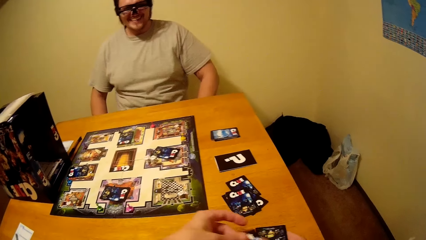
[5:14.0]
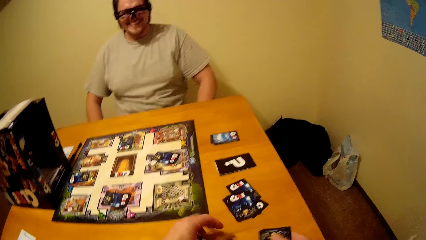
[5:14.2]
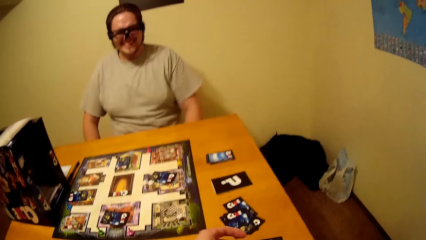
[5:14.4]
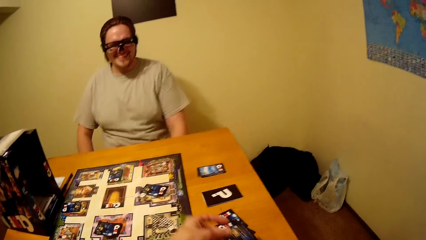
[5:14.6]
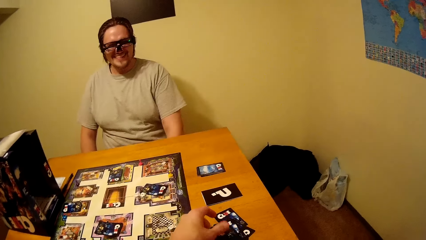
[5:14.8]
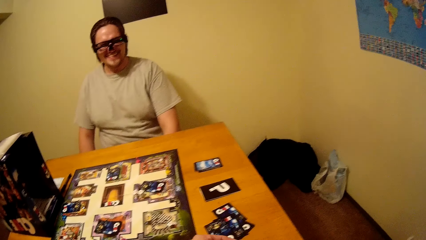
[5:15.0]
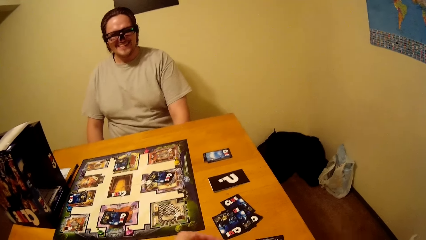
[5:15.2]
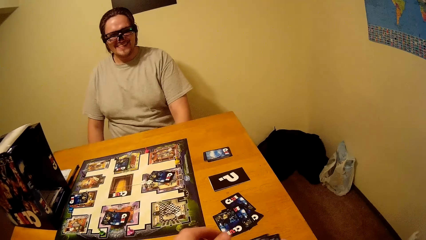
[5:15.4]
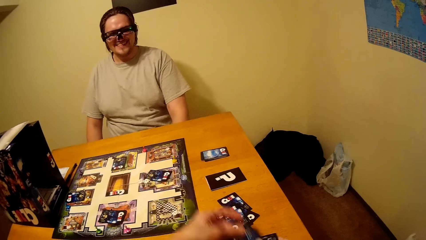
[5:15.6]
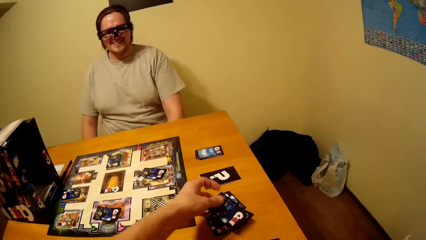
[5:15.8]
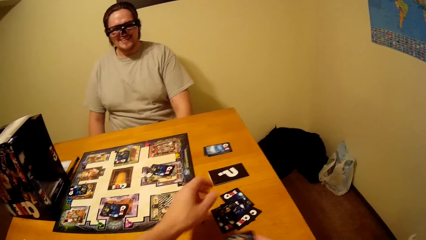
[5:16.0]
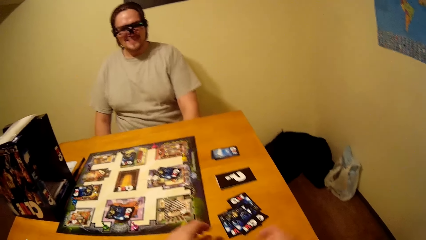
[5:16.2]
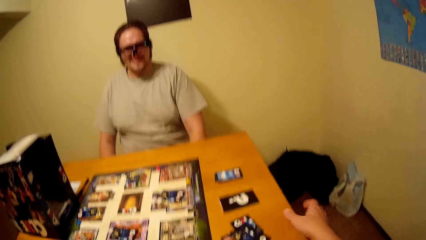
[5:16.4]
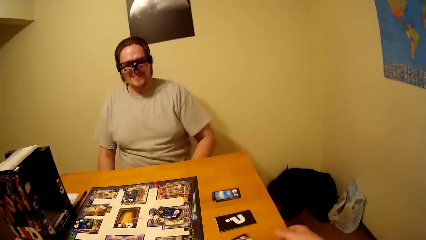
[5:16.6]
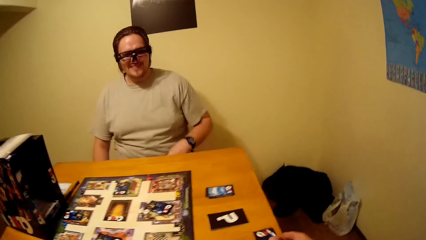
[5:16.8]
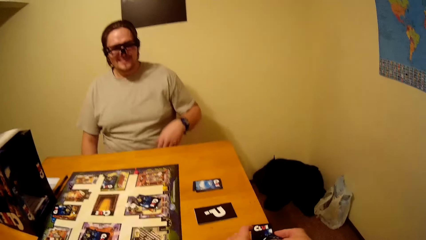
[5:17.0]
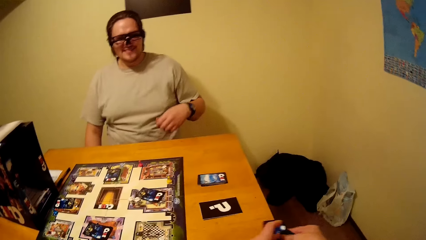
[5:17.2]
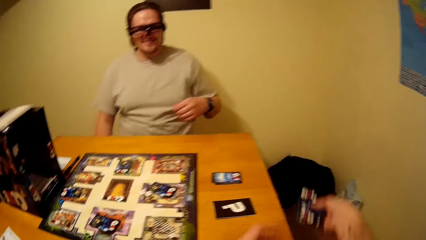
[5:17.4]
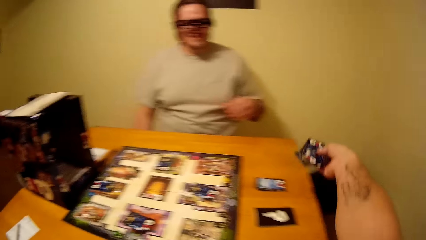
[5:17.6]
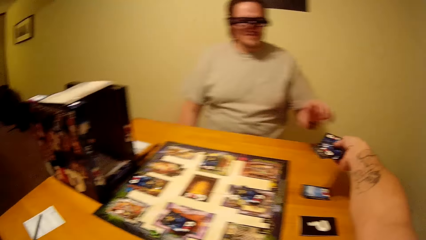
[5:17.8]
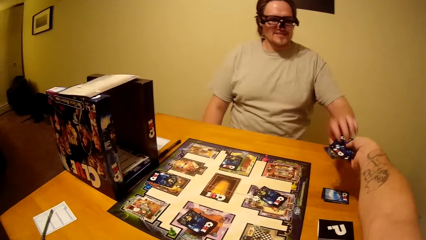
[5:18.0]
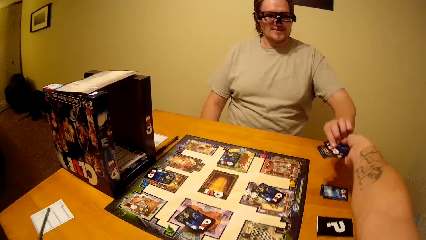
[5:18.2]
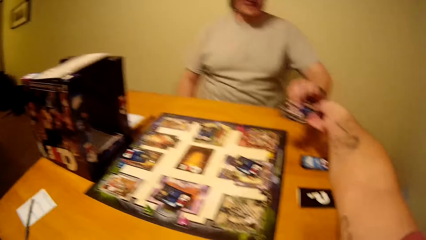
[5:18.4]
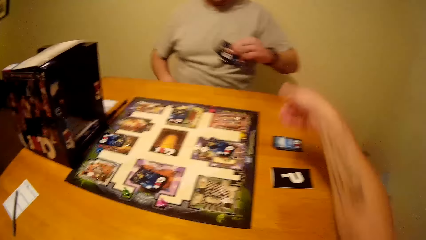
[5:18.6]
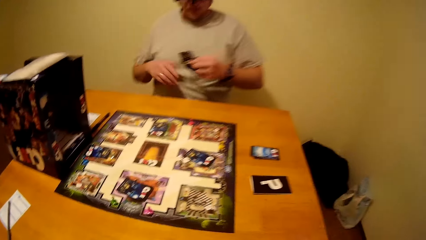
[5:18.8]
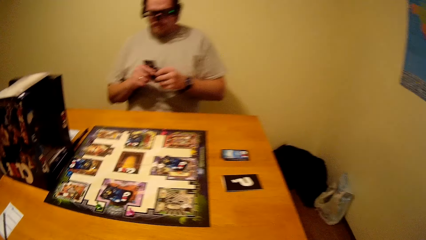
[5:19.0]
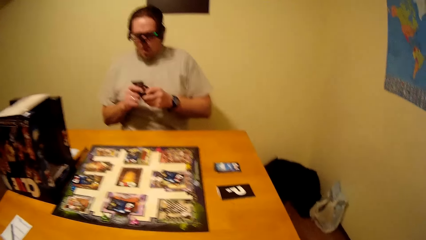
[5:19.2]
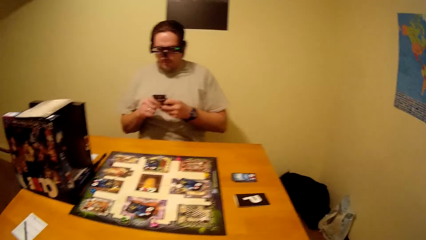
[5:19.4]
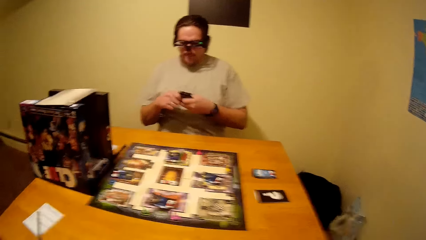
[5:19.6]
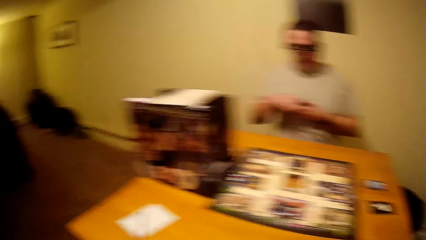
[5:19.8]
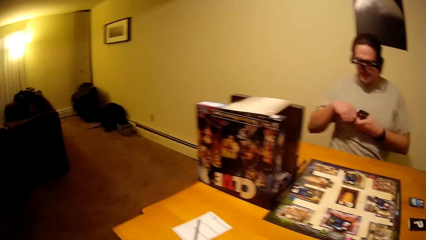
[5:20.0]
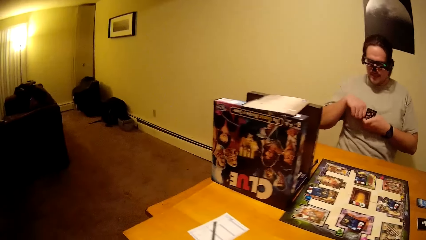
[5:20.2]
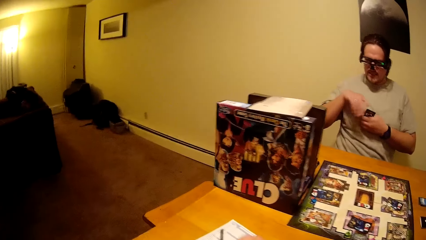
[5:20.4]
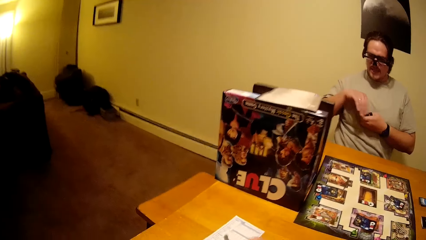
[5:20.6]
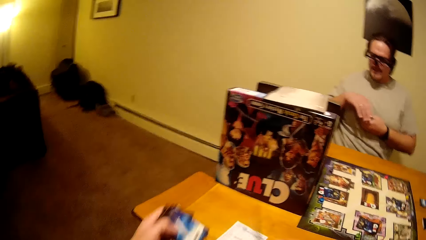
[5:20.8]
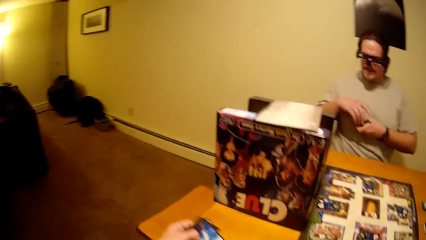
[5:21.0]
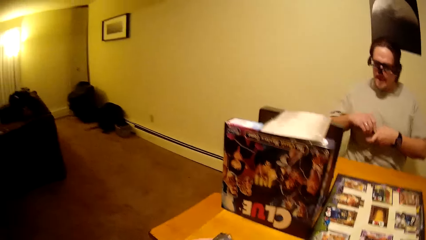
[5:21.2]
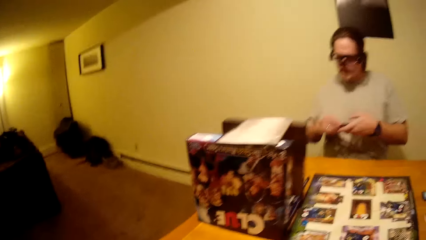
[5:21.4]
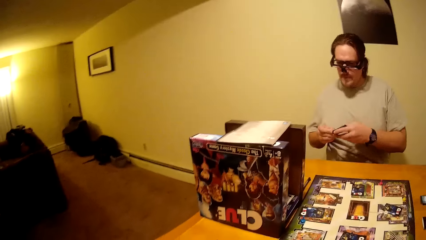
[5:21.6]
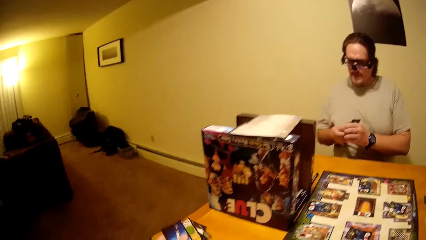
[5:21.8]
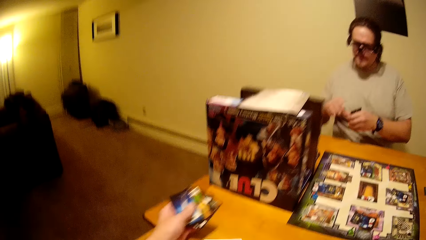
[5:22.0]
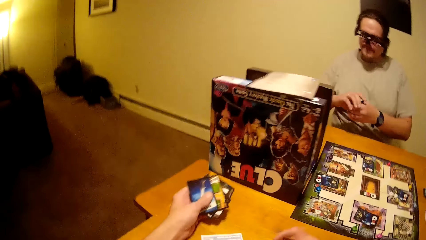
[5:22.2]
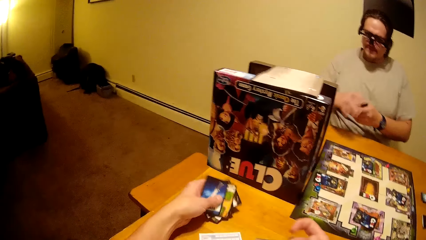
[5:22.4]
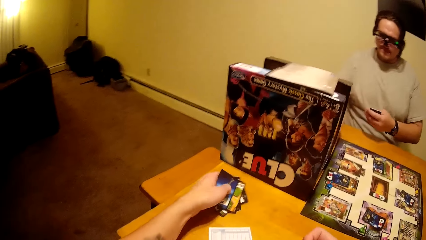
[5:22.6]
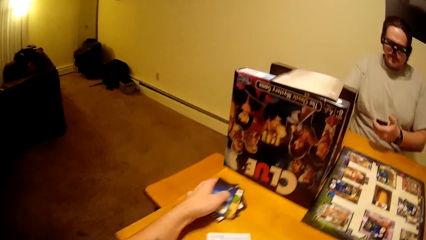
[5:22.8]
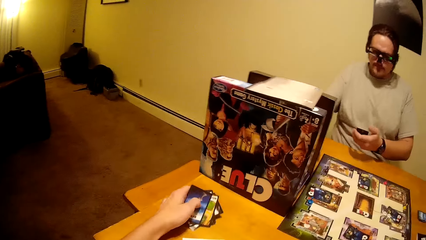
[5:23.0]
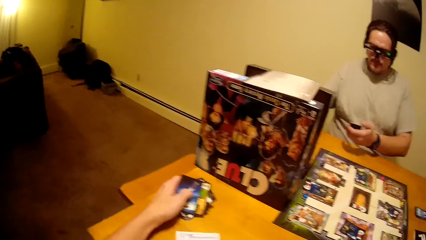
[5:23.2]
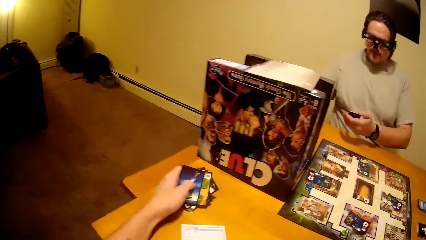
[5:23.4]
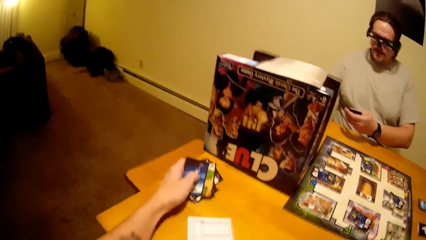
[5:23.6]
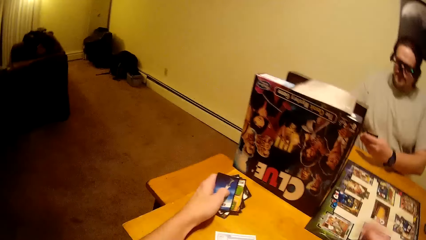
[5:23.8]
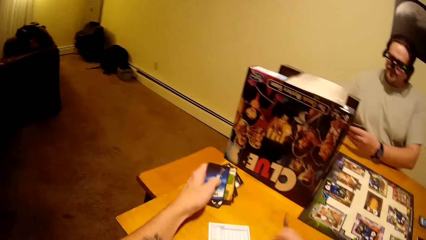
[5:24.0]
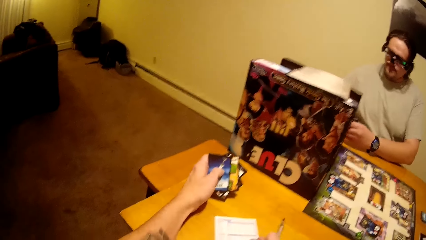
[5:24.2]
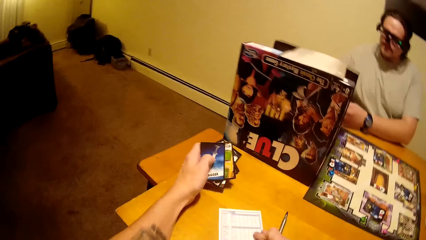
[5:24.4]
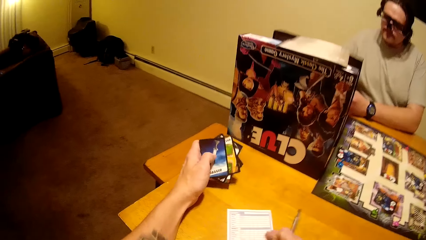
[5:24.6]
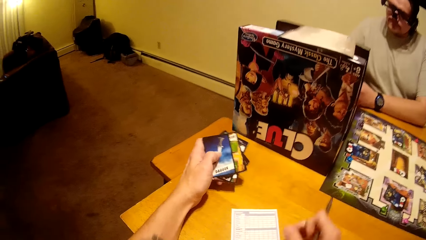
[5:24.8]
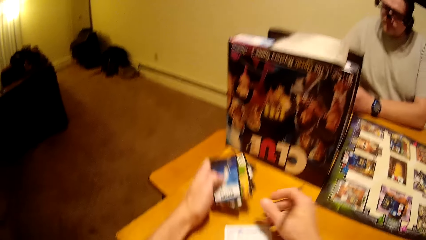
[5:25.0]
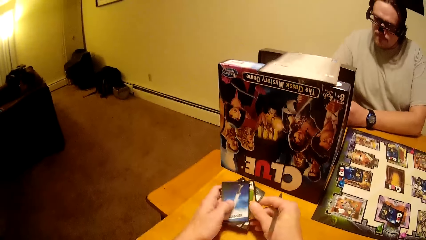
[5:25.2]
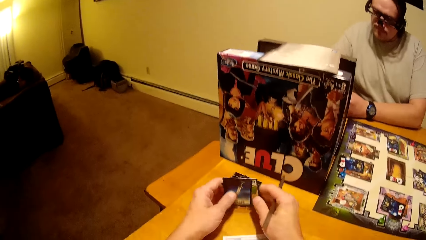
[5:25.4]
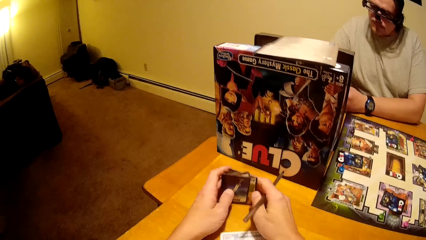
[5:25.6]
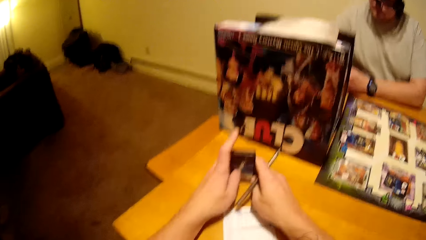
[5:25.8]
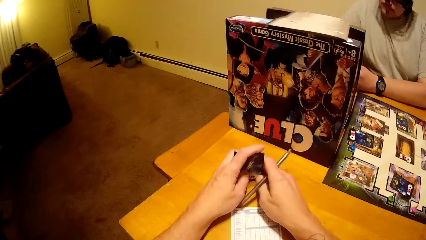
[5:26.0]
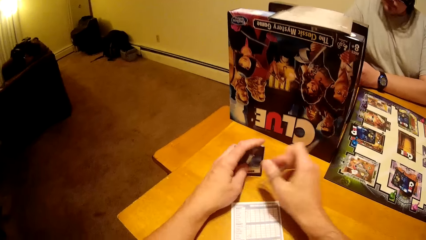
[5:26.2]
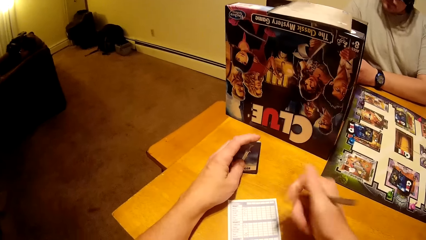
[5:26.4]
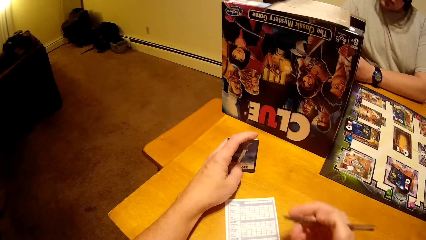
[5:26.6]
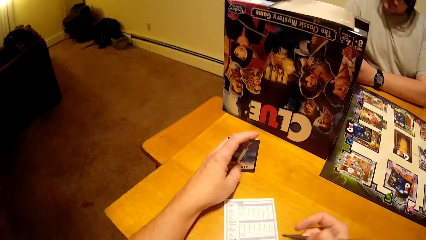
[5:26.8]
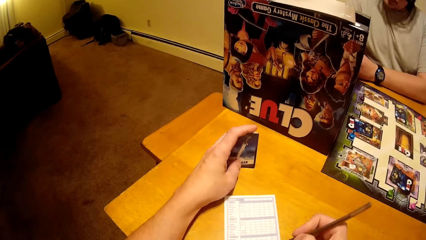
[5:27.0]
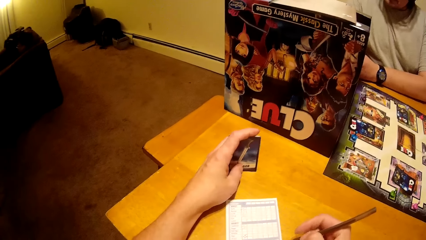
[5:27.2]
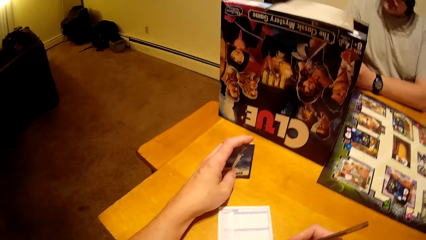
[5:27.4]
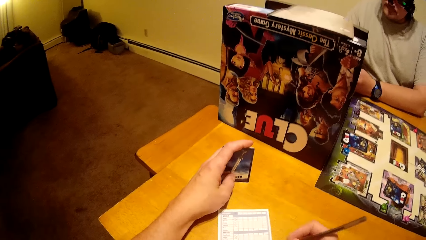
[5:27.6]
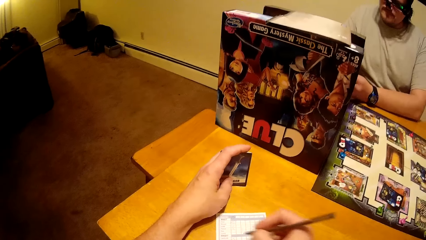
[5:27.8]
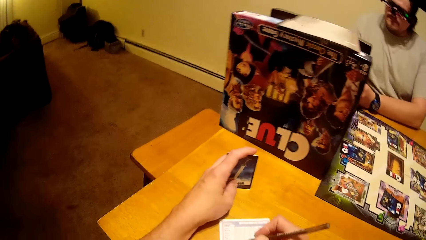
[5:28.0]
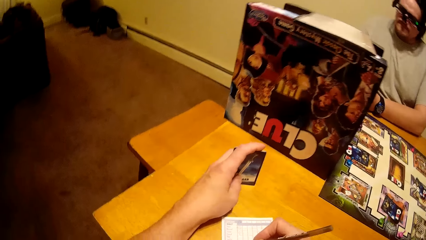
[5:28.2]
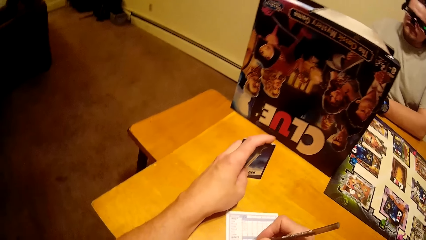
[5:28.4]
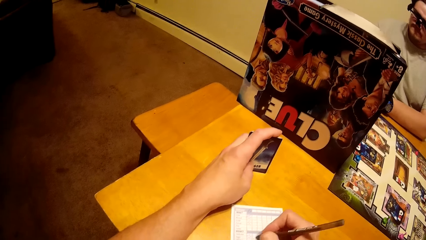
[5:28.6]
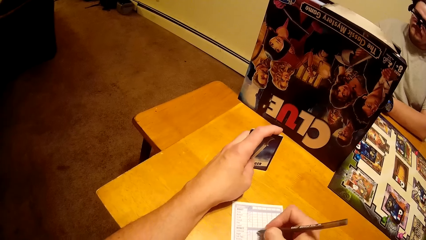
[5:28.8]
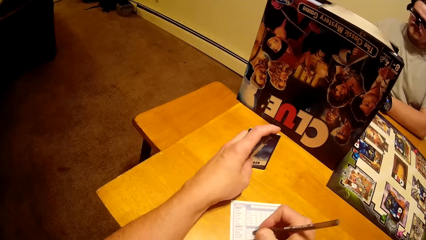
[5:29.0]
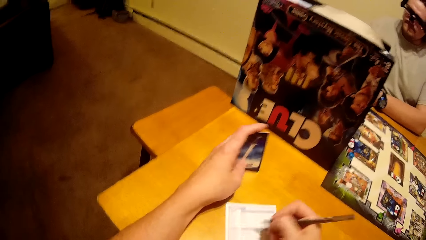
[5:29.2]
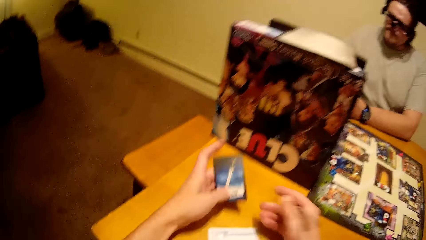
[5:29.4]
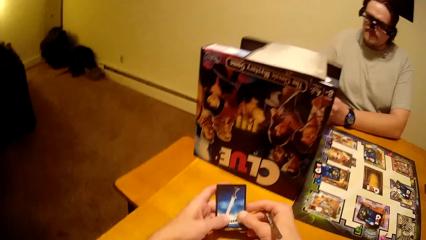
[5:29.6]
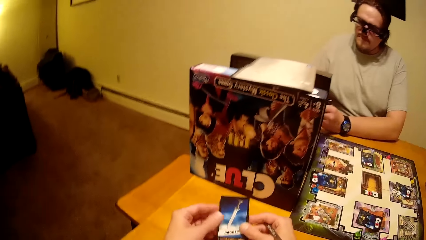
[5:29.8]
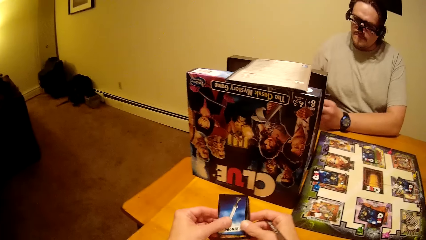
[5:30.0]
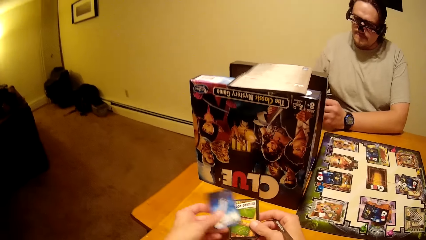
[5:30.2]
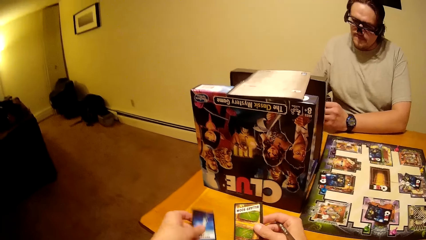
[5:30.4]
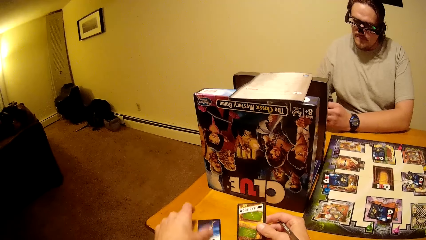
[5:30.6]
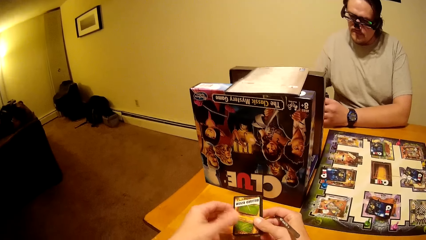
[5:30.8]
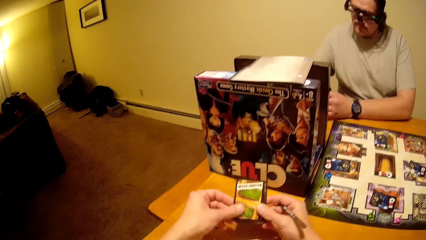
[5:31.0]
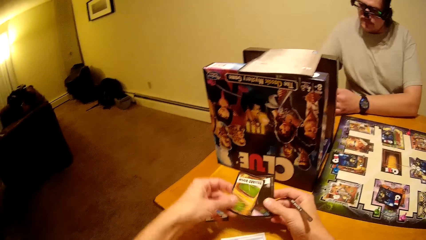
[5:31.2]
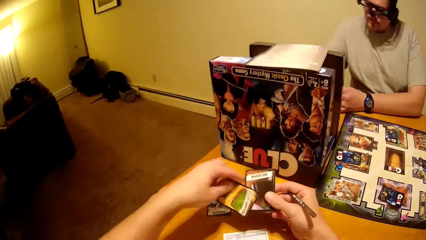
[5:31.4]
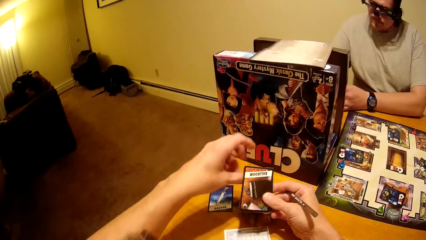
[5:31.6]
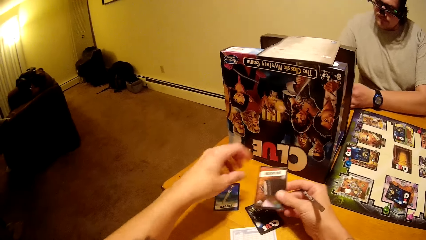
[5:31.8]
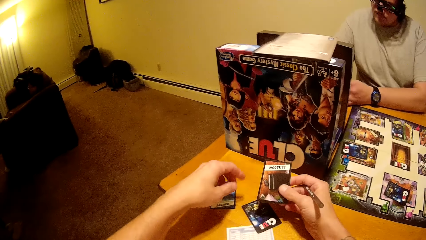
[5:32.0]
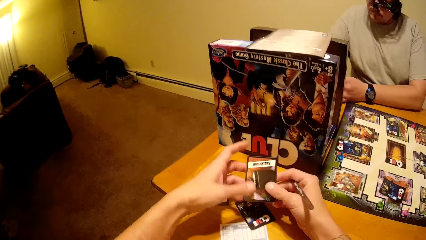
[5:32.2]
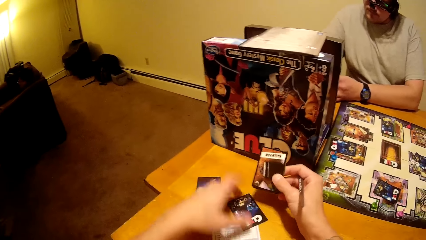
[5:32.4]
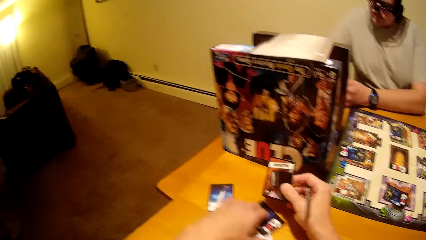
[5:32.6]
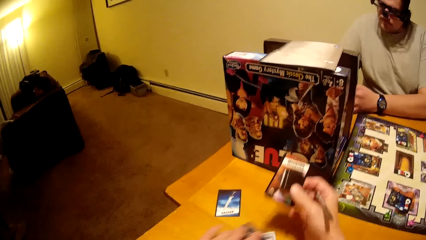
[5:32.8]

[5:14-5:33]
The camera wearer distributes the cards. They pick up cards. They hand a man the cards. The man picks cards from the camera wearer. The man holds the cards with both hands. The camera wearer holds cards on the table. The man touches the playing cards. The camera wearer joins the cards. They hold a pen. They write with the pen. They check the cards. They put the card on the table. They pick a card. They put the card on the table. They pick a card.
